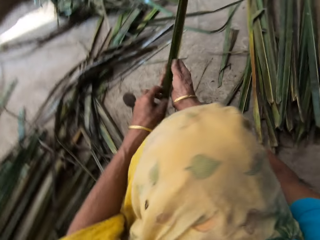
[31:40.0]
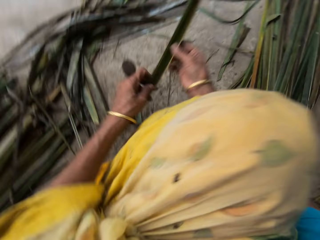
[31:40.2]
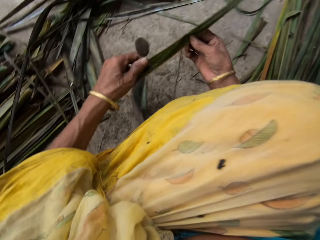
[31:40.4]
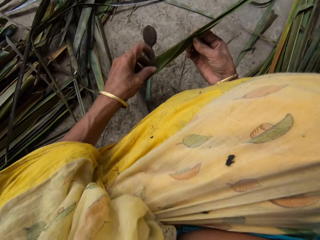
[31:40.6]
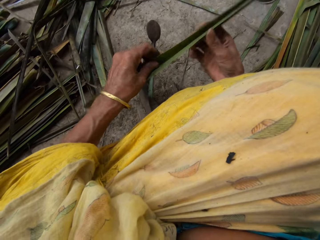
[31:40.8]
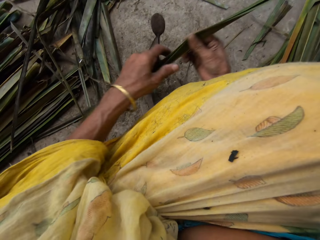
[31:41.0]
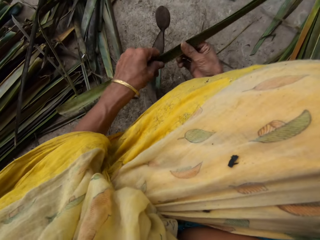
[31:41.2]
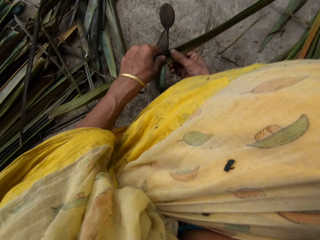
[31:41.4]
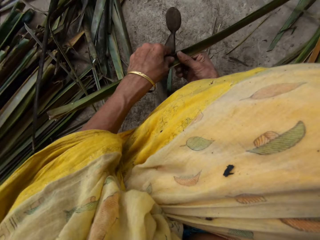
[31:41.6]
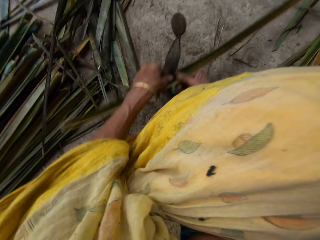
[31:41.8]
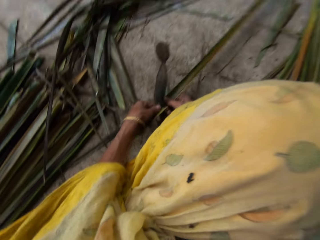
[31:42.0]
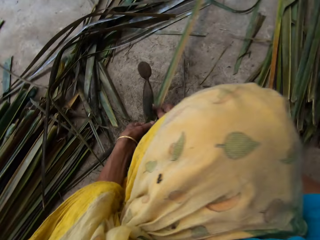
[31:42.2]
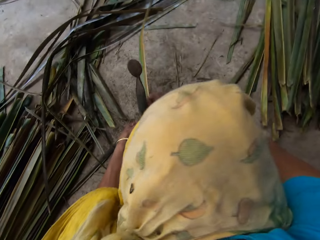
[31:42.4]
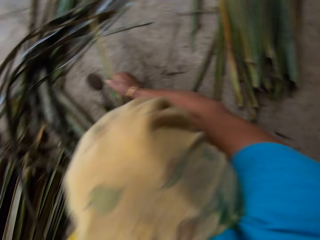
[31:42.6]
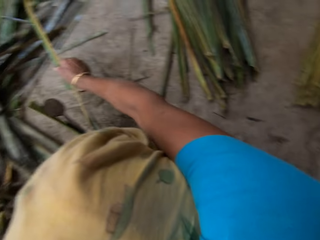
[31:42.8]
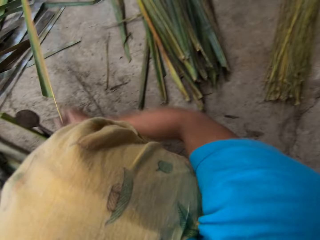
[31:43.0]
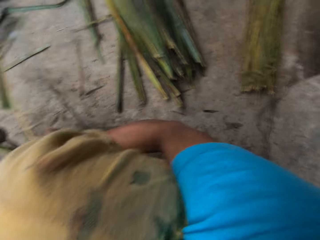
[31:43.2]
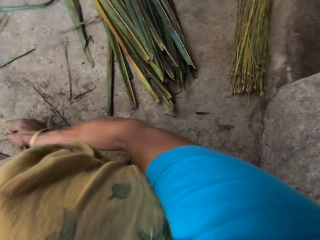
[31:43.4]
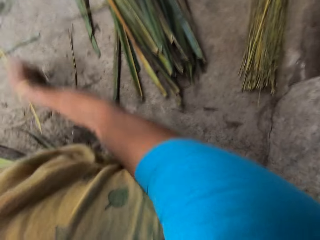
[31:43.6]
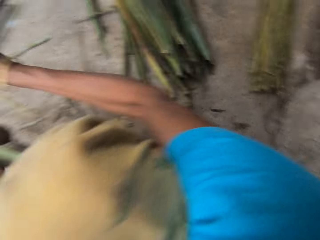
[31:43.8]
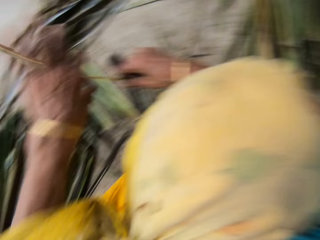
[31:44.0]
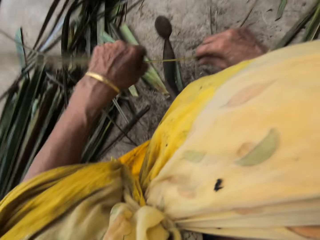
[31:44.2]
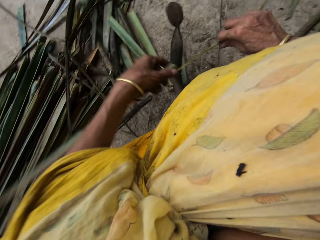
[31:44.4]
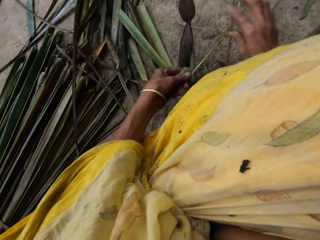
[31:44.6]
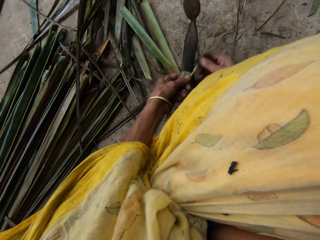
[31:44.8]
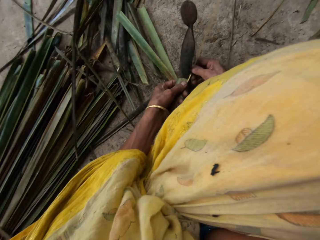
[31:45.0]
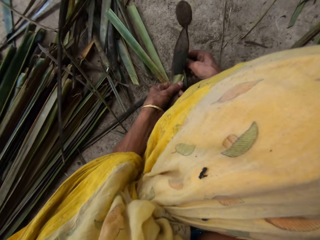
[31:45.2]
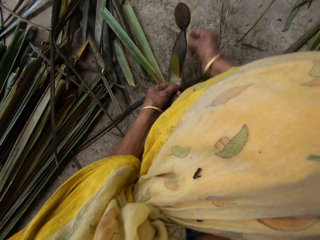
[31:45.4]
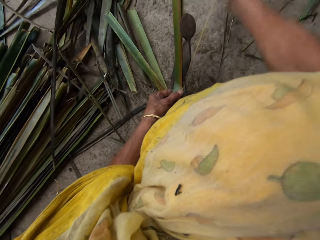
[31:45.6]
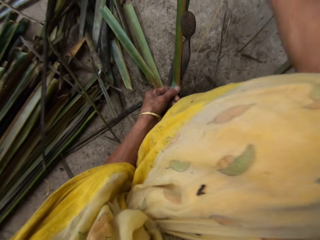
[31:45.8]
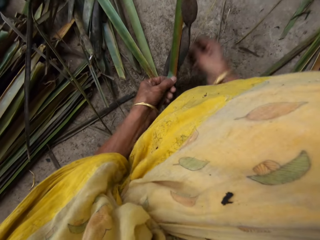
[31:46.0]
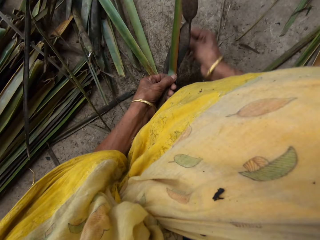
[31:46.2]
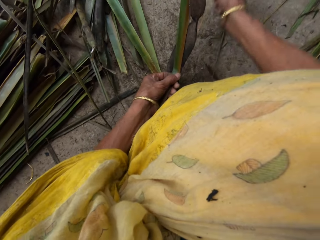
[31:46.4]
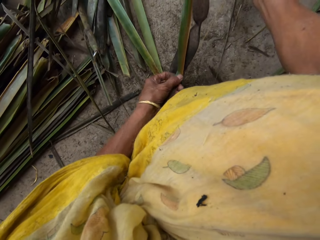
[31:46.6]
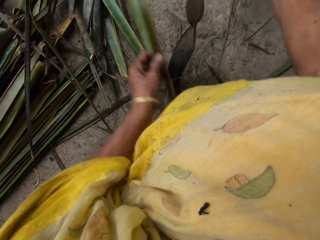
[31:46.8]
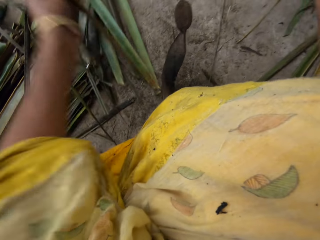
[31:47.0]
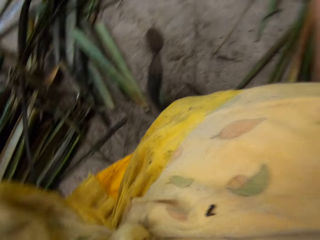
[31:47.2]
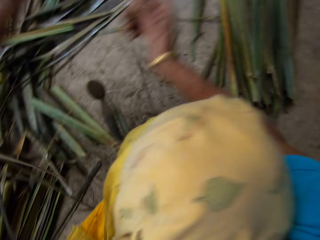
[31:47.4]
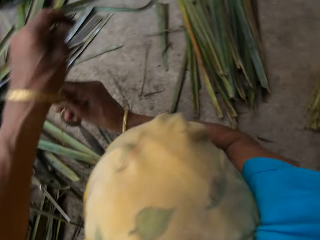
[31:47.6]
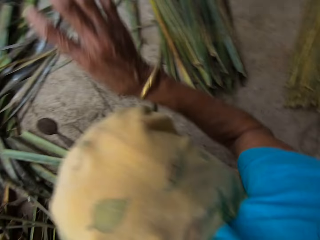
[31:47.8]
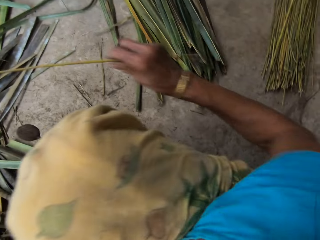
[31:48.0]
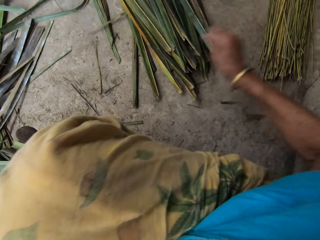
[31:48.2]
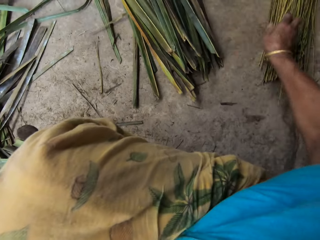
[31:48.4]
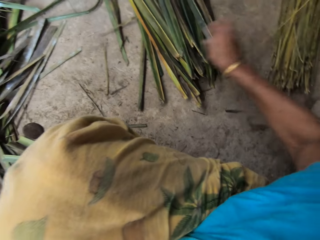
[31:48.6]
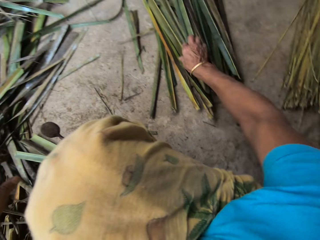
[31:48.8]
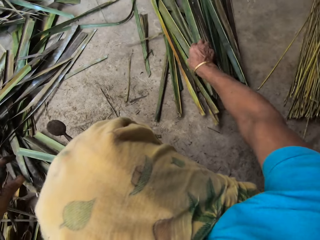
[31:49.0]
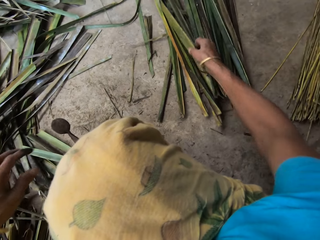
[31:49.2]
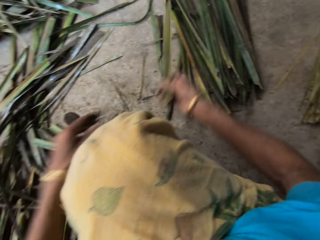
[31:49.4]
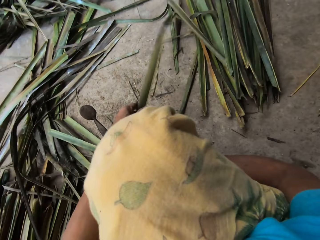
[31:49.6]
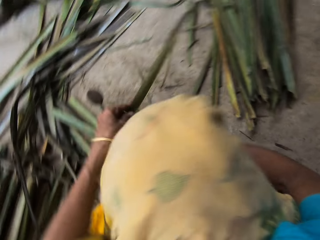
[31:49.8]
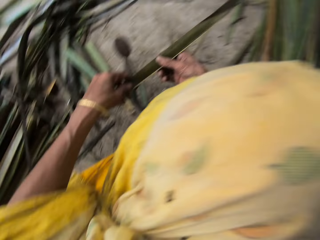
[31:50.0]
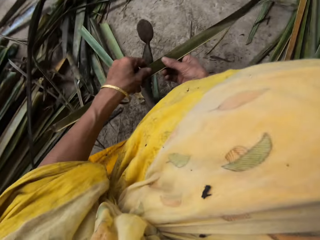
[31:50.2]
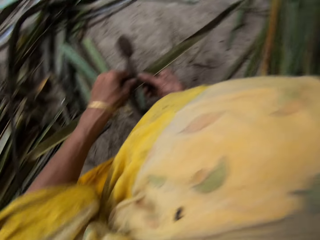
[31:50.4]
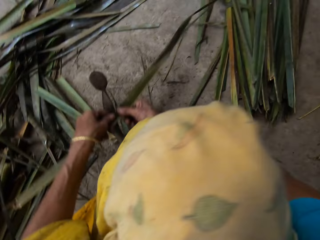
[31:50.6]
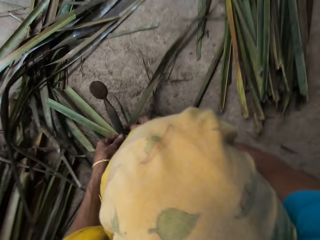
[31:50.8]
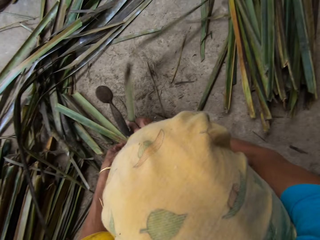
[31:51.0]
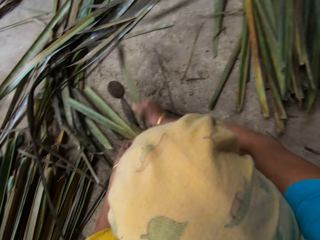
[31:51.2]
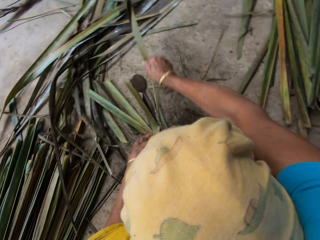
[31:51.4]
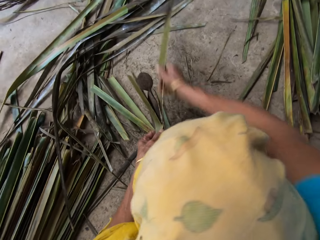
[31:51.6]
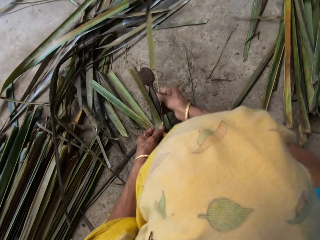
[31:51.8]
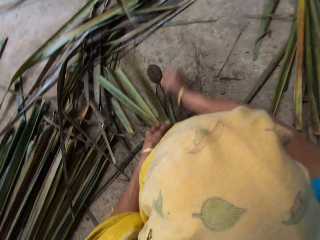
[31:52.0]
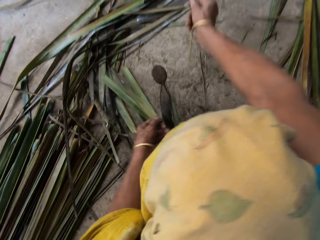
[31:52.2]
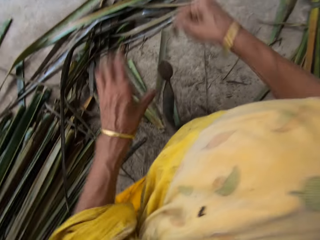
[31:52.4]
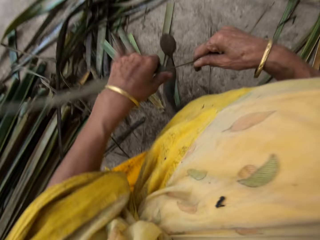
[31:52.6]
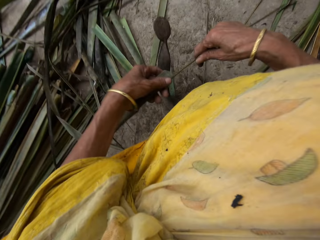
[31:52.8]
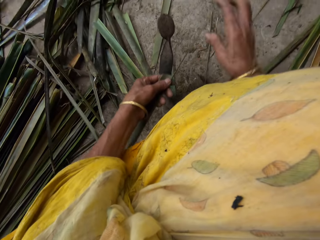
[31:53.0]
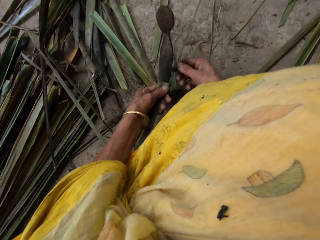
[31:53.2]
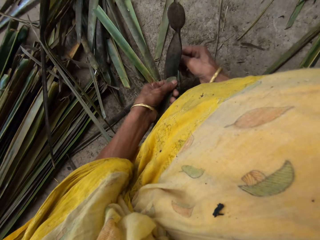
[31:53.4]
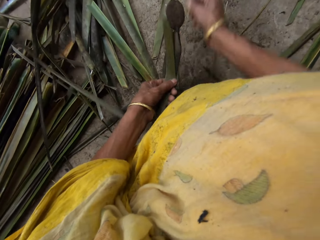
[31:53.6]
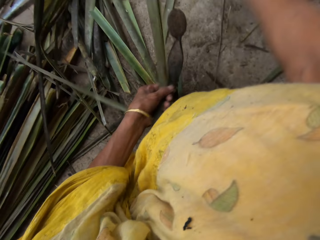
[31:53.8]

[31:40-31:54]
The camera wearer holds with both hands. They remove the broomstick from the palm fronds with a local knife with both hands. They tear papyrus reed with a cutting object. They hold the piece of leaf. They drop the twine on a pile of others on the floor. They take another leaf from the floor. They hold the leaf. They remove the twine from the leaf. They cut the leaf with the knife into pieces.

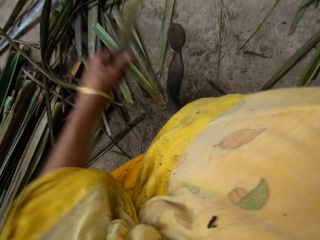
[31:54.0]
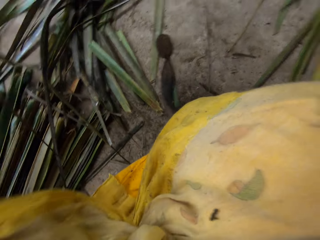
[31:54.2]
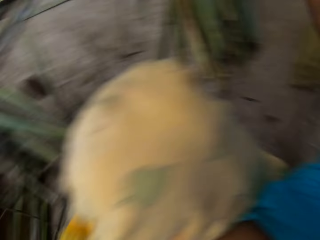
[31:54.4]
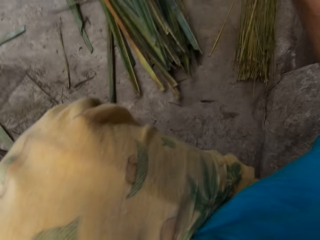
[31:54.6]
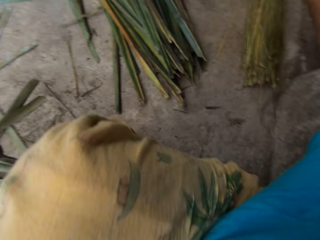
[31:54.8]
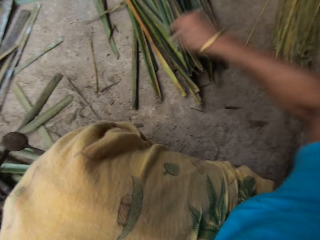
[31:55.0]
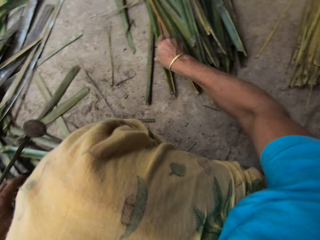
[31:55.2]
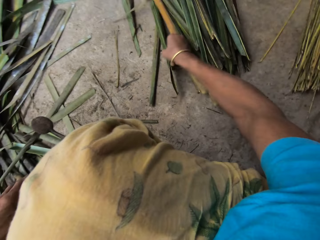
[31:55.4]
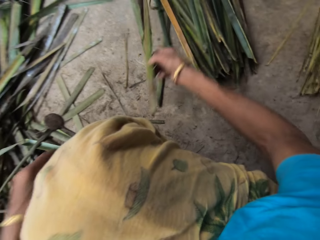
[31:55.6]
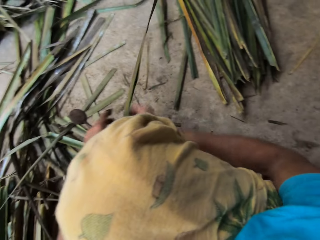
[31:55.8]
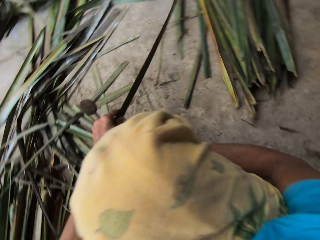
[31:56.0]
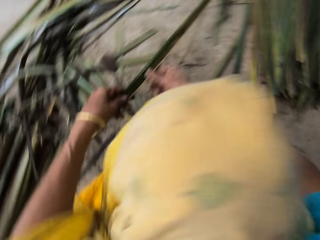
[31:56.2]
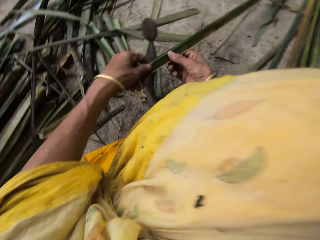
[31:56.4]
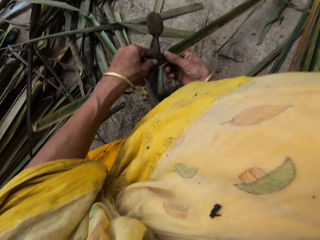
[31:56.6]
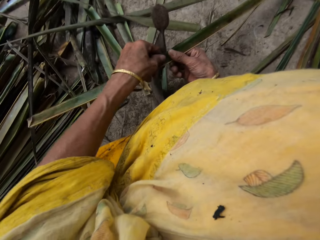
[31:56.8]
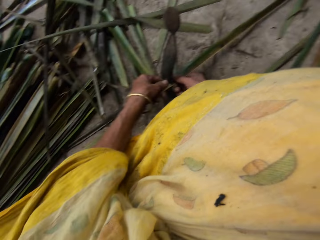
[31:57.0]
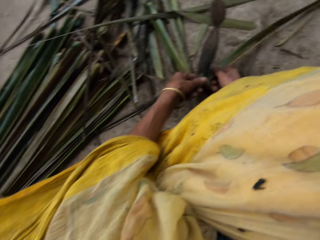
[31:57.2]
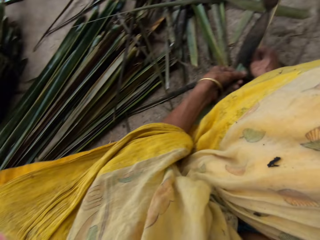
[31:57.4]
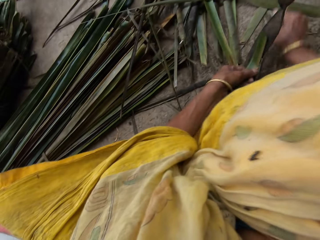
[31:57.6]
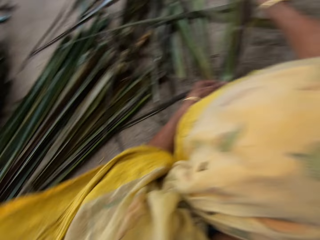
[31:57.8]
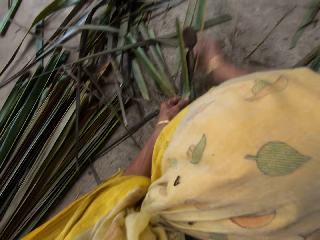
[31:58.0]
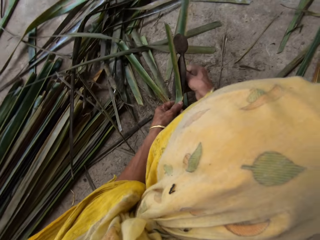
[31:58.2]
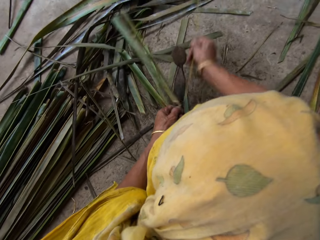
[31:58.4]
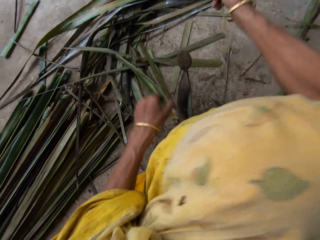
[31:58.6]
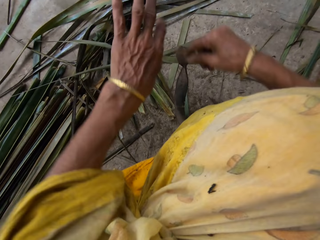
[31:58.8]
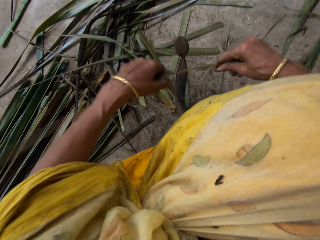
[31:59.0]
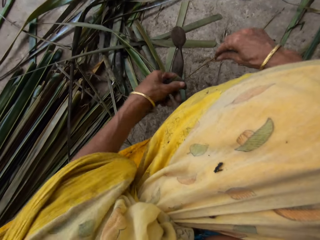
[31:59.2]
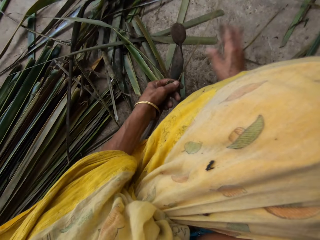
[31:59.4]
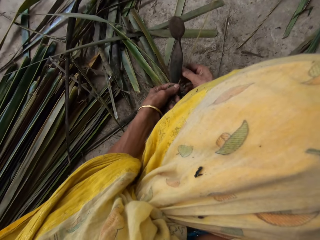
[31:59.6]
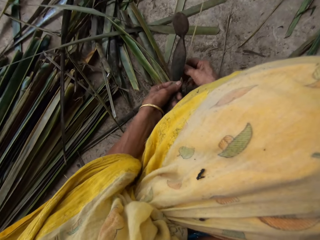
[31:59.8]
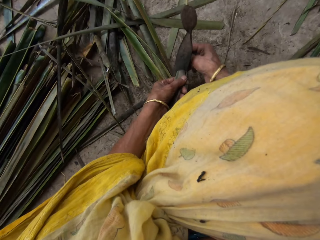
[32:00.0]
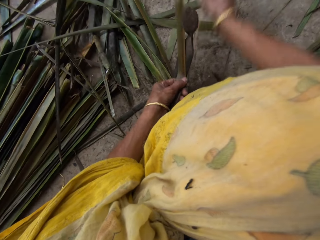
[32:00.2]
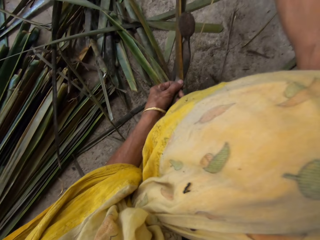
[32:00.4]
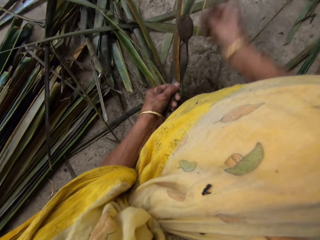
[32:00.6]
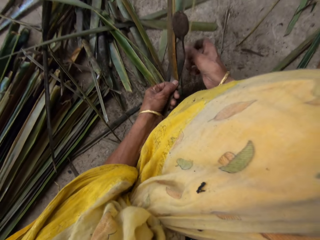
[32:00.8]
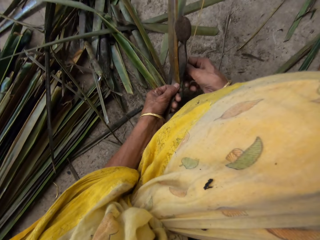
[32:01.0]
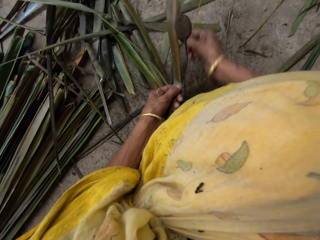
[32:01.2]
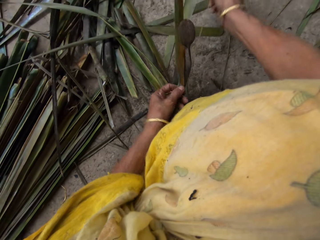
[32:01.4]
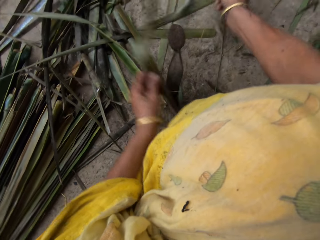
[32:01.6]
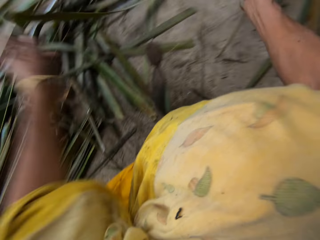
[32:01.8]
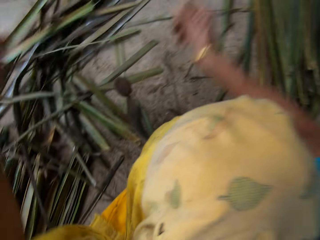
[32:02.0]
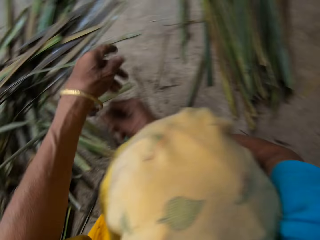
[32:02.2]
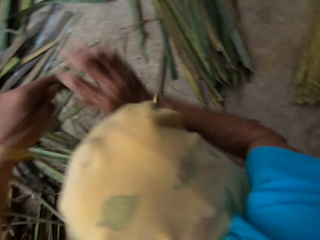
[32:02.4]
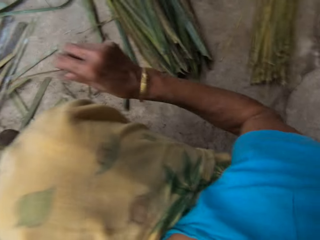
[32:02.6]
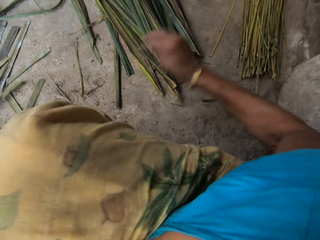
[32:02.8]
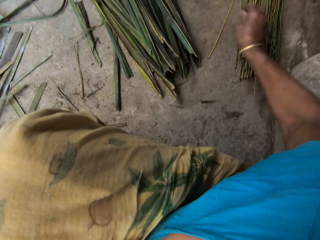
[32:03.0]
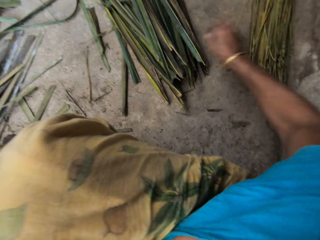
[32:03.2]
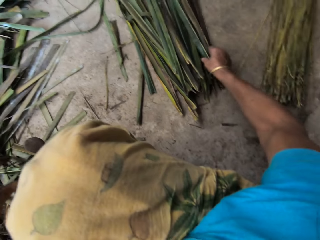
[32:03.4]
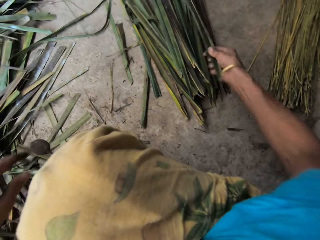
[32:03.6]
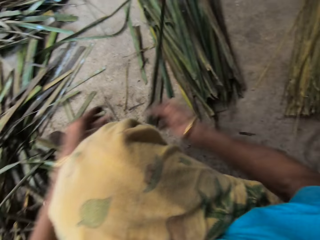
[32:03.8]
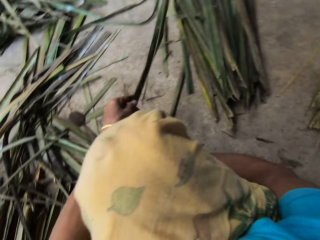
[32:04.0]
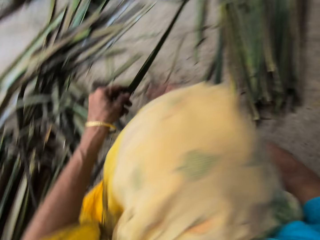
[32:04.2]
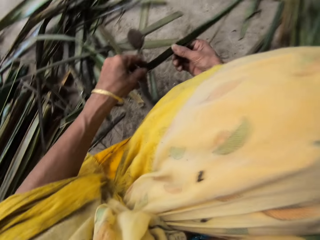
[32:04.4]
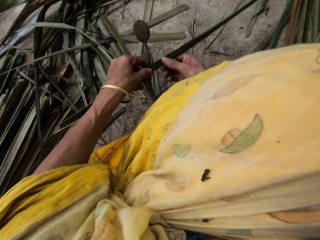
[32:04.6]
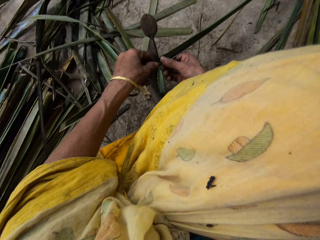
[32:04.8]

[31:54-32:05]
The camera wearer drops the twine on a pile of others on the floor. They take another leaf from the floor. They remove the twine from the leaf. They hold the leaf. They cut the leaf with the knife into pieces. They hold the leaf. They cut the leaf with the knife into pieces. They drop the twine on a pile of others on the floor. They take another leaf from the floor. They hold the leaf. They remove the twine from the leaf.
